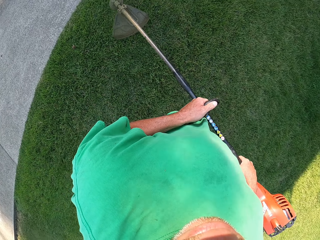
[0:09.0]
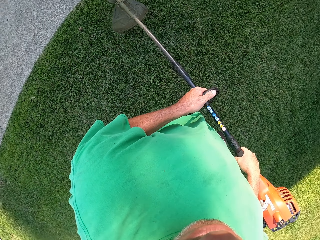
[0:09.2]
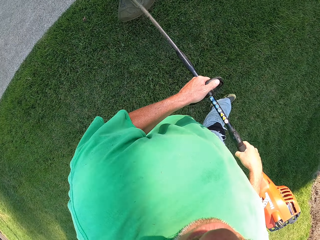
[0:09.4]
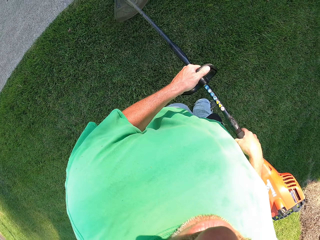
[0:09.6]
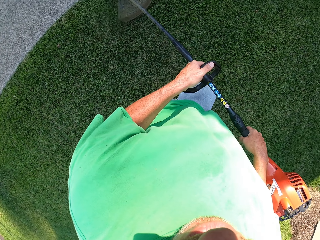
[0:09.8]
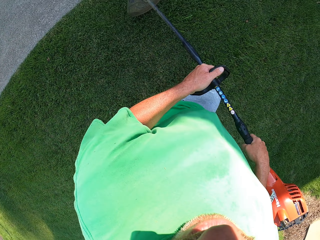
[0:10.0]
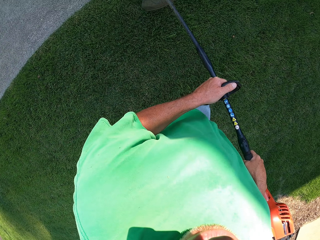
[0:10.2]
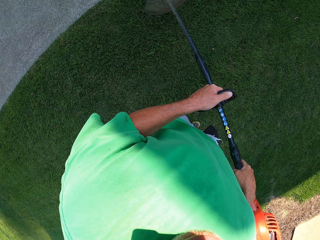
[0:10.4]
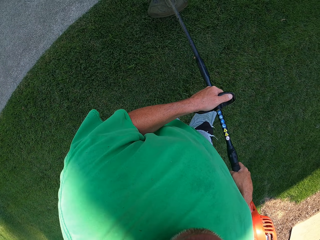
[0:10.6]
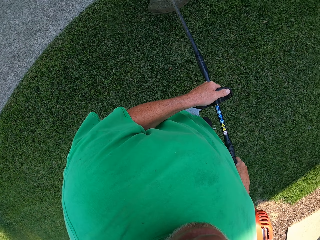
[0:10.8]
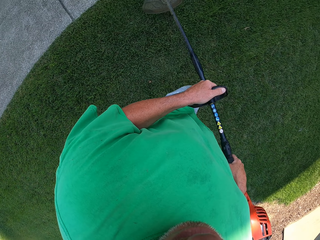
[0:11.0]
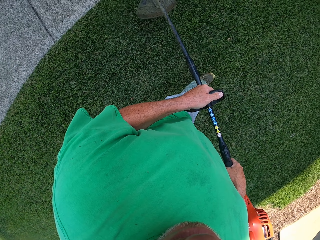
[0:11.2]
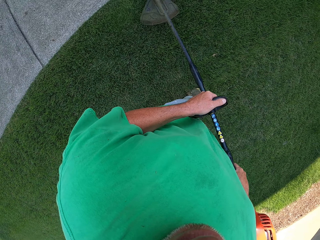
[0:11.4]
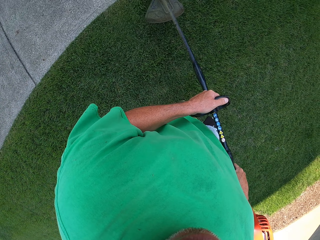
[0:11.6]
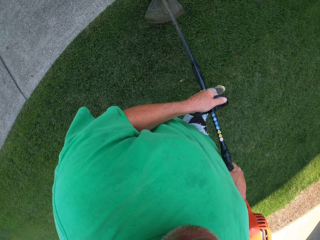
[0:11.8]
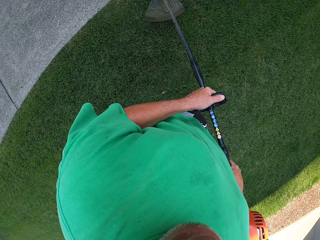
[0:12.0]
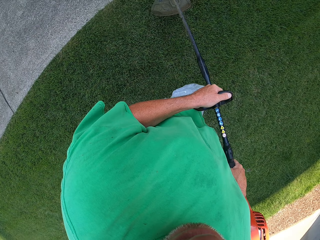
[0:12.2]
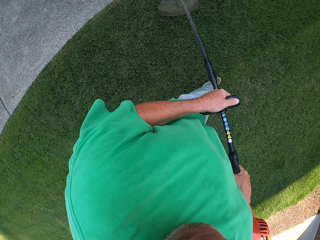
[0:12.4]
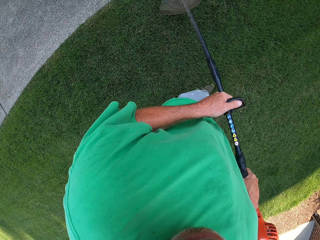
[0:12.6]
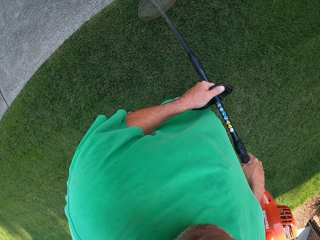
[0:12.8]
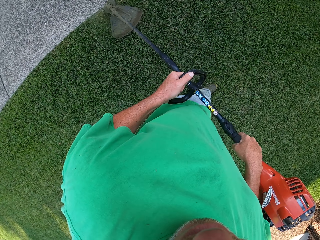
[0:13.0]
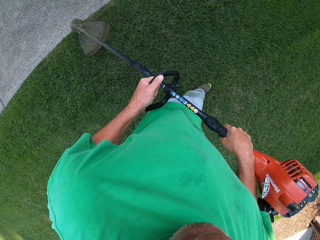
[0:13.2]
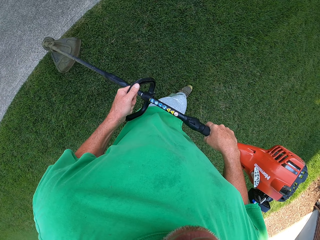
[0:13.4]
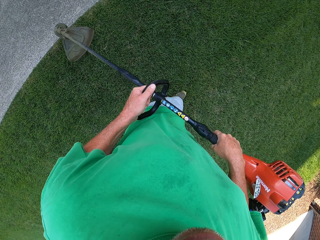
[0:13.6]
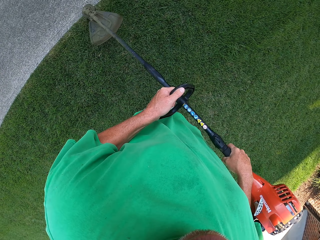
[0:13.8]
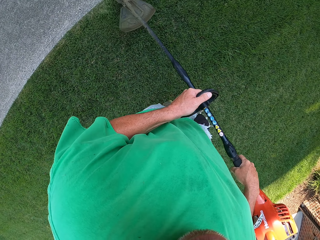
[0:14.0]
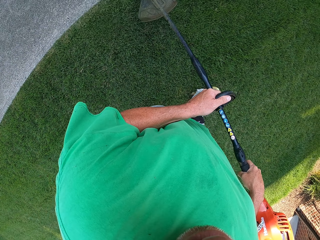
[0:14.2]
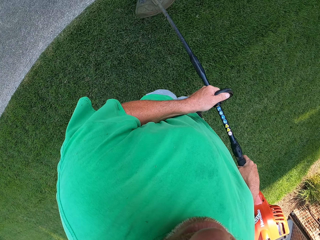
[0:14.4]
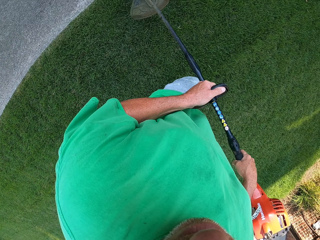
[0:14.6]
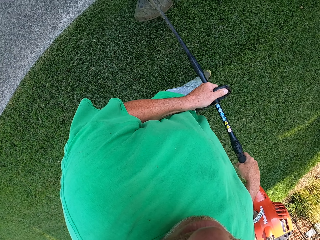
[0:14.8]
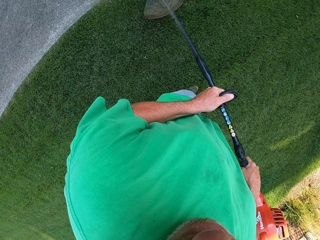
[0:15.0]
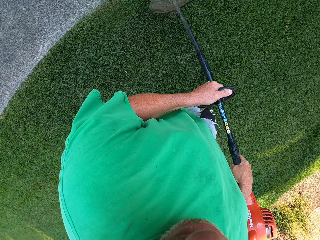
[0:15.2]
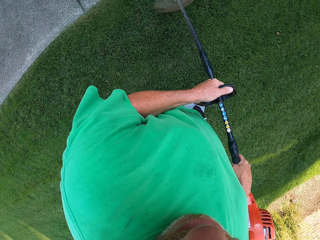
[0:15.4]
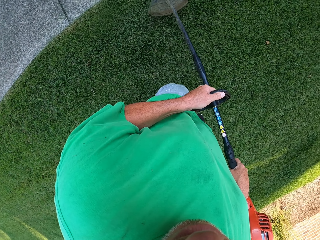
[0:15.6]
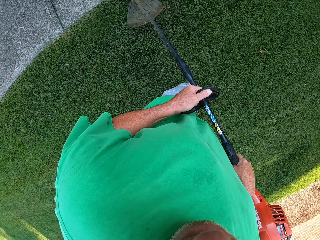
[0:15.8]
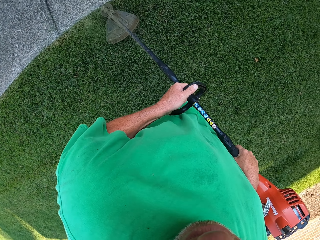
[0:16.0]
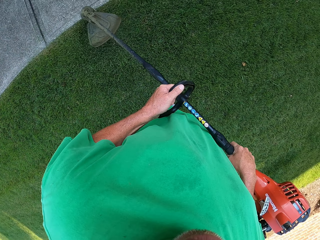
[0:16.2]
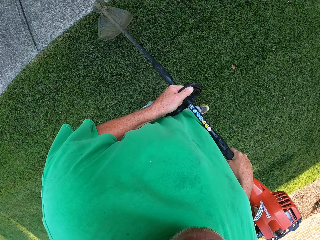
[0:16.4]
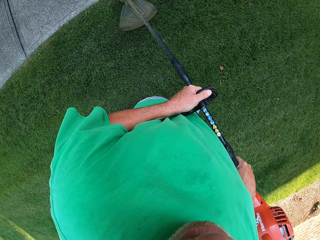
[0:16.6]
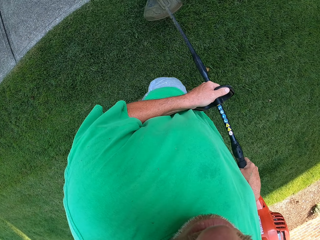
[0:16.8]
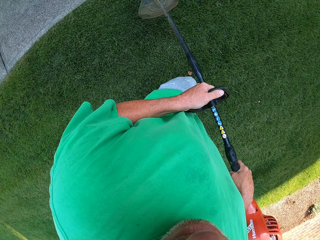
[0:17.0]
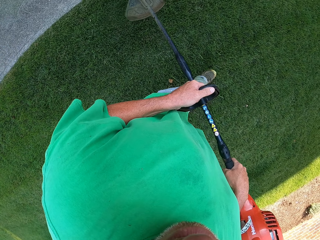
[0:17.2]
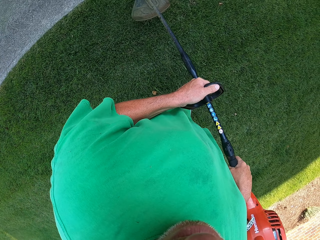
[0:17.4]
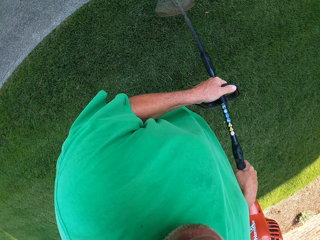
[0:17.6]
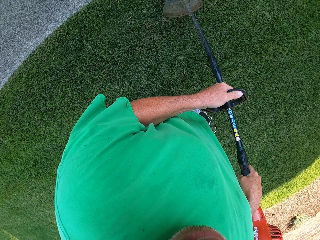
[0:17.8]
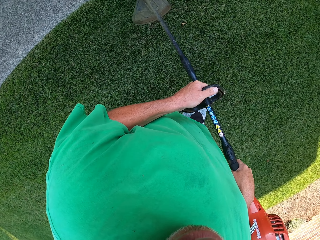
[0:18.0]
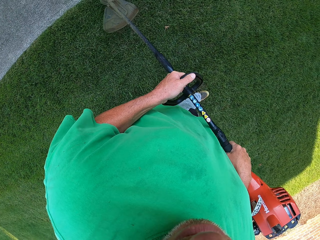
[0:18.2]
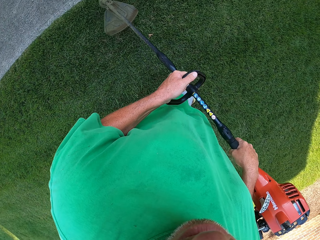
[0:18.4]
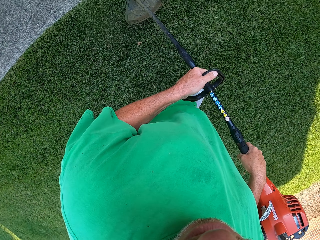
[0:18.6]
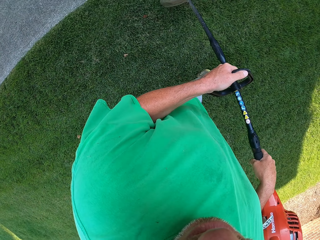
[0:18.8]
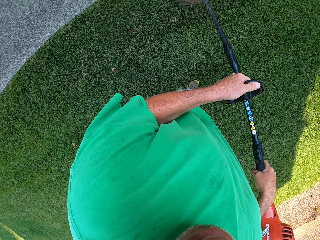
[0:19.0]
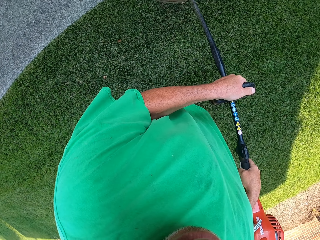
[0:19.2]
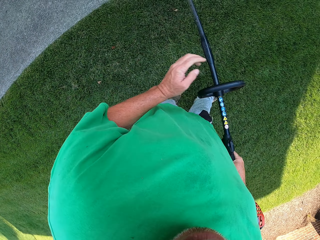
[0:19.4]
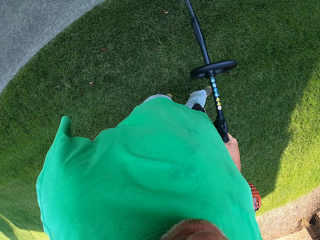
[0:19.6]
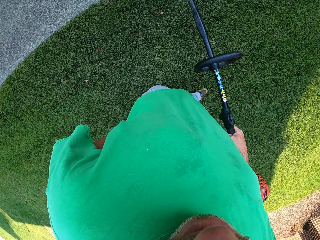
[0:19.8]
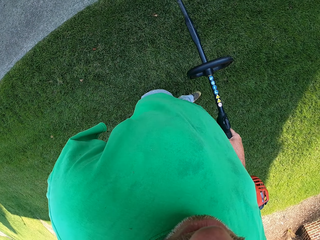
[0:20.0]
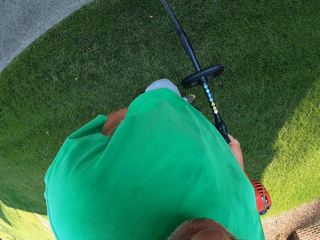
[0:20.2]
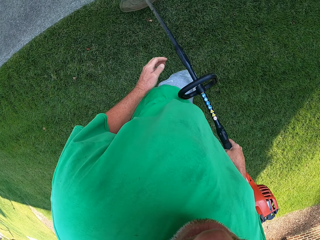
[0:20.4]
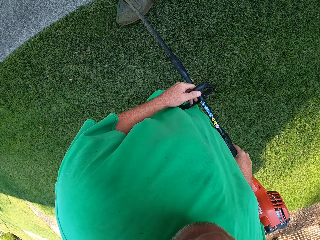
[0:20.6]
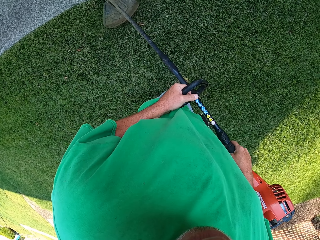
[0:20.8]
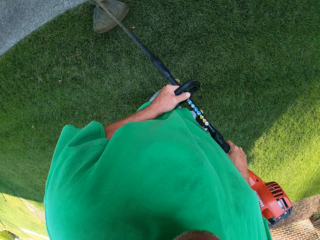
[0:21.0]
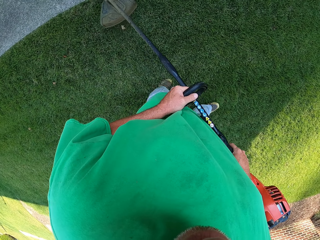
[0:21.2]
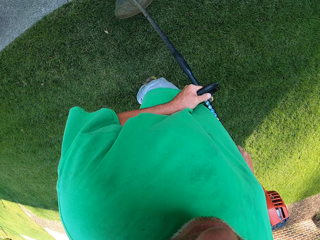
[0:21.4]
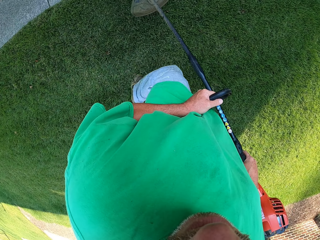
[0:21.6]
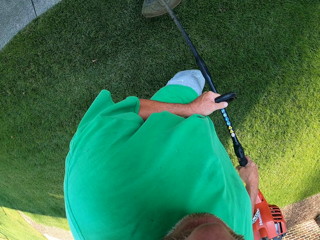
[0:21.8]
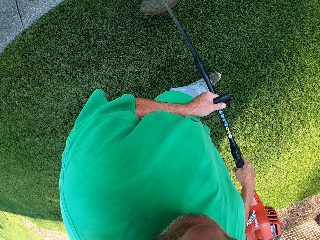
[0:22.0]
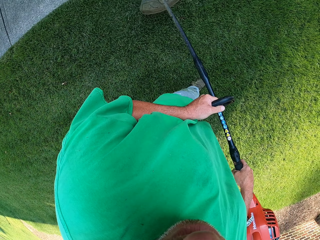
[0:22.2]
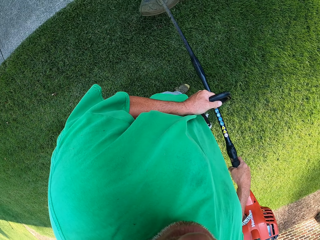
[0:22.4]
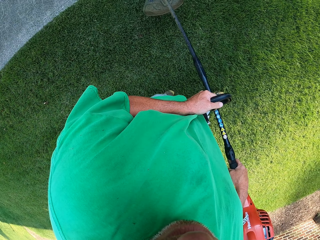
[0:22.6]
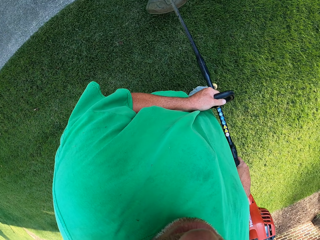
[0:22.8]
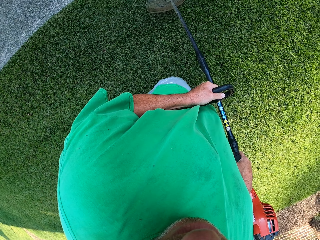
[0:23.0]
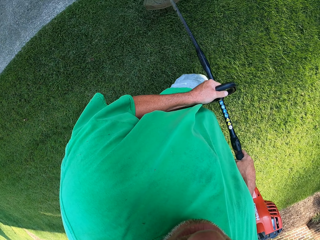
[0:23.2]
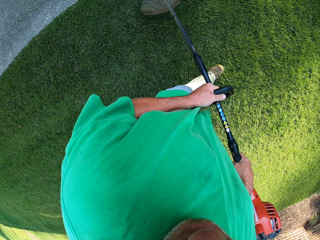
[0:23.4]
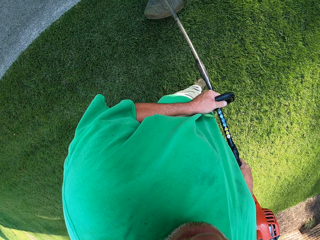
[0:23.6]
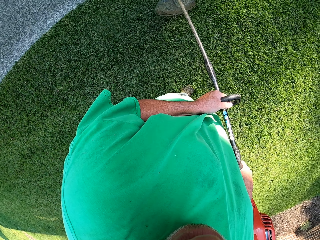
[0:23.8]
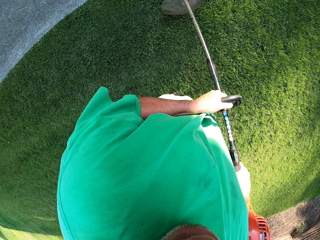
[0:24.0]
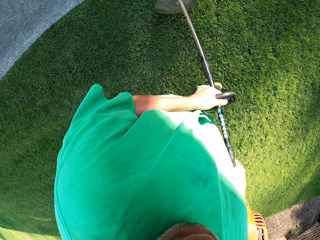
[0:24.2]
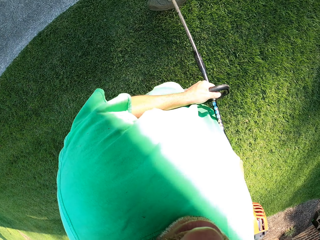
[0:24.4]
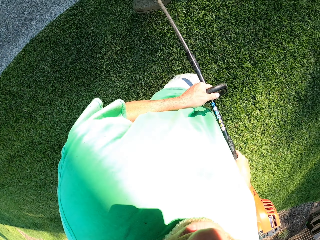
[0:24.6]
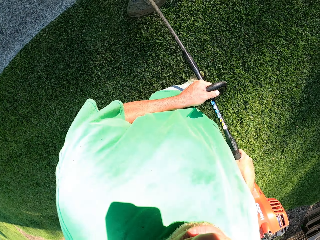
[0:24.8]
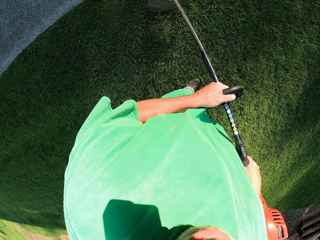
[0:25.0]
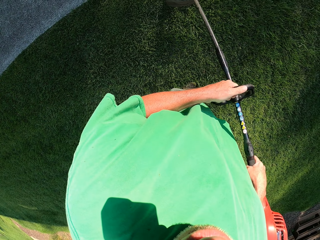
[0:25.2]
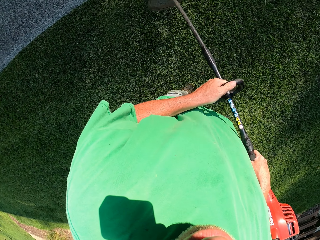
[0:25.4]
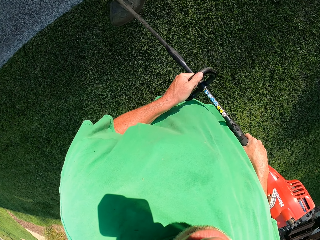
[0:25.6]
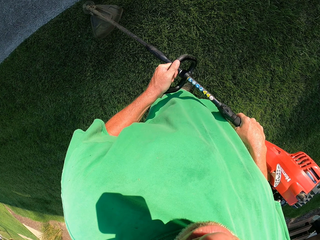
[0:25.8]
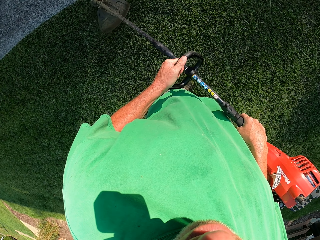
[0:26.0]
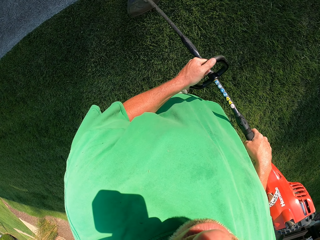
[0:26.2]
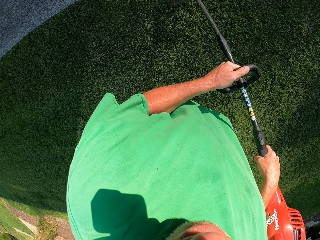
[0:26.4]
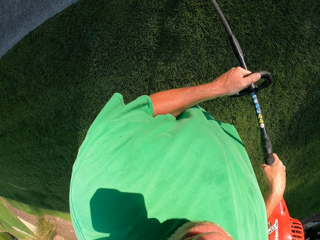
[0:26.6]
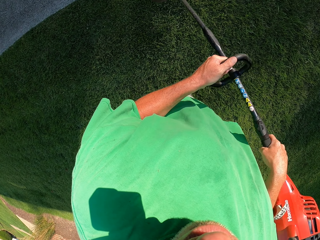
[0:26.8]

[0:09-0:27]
The camera wearer cuts the grass. He puts hands on his back. He holds the grass cutter and cuts the grass.

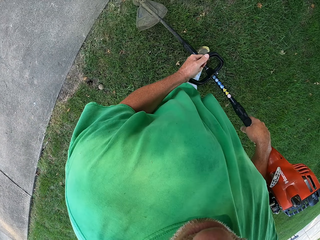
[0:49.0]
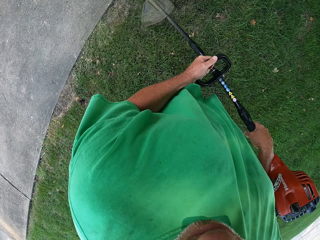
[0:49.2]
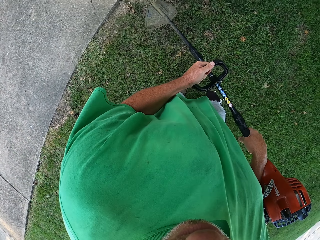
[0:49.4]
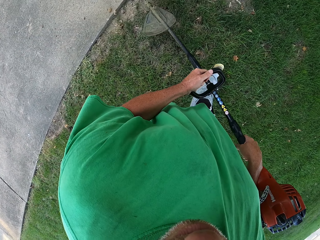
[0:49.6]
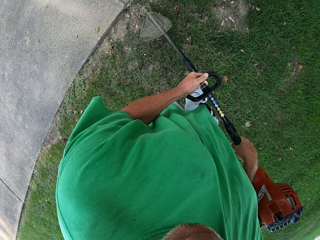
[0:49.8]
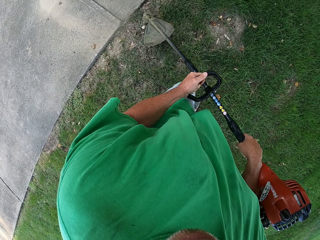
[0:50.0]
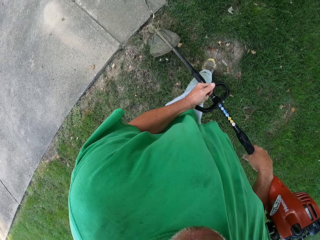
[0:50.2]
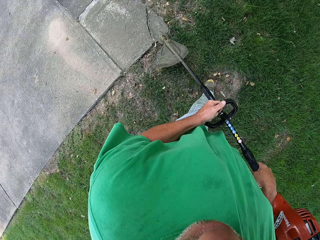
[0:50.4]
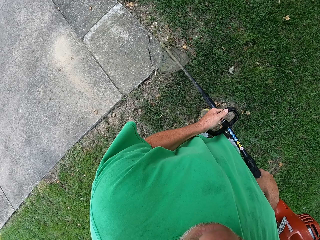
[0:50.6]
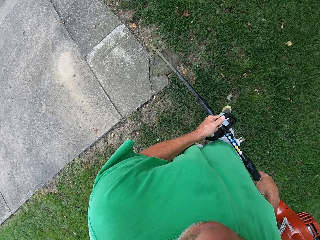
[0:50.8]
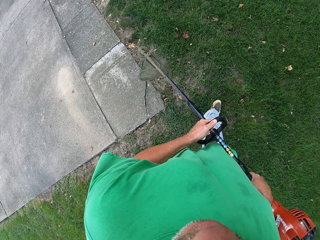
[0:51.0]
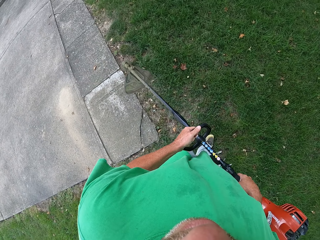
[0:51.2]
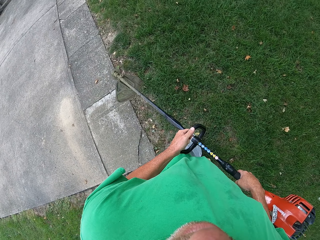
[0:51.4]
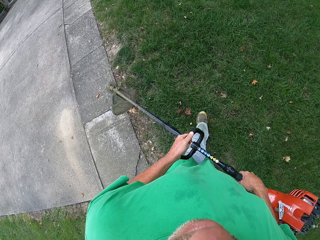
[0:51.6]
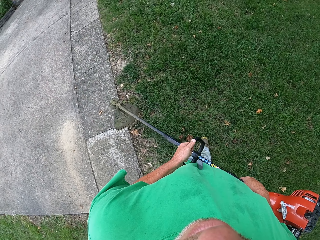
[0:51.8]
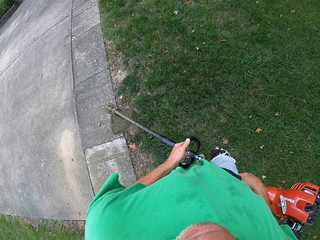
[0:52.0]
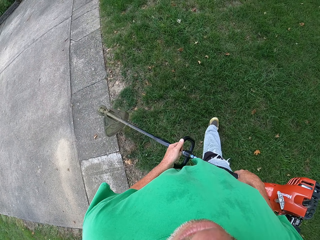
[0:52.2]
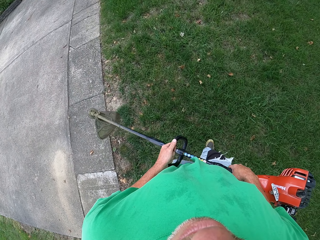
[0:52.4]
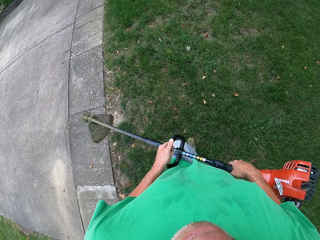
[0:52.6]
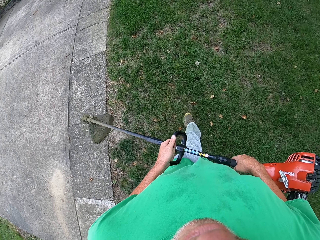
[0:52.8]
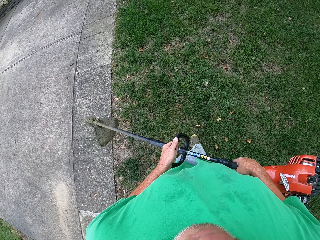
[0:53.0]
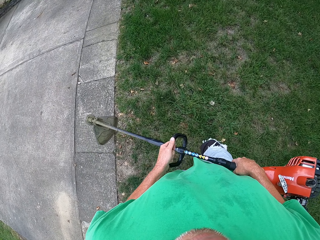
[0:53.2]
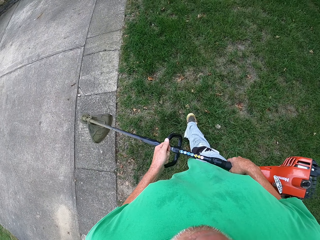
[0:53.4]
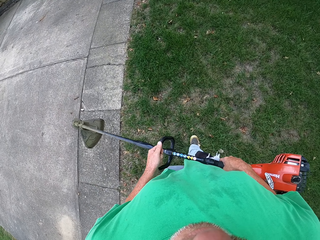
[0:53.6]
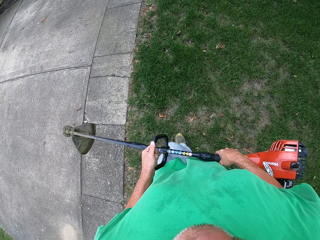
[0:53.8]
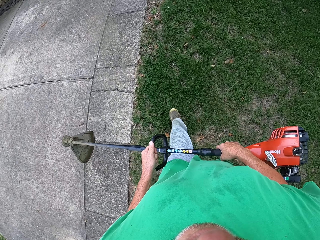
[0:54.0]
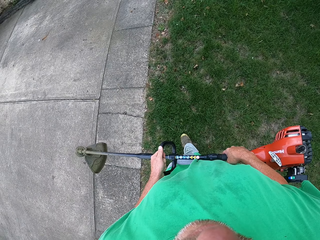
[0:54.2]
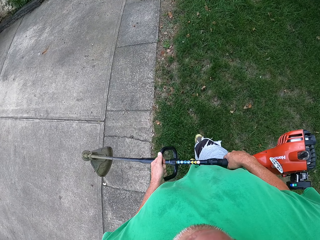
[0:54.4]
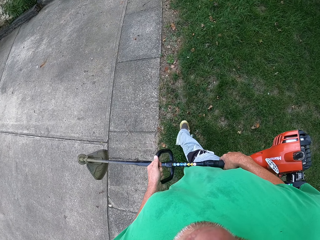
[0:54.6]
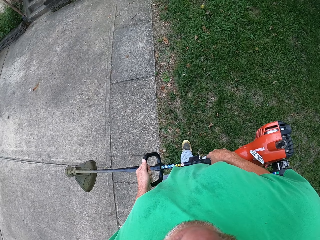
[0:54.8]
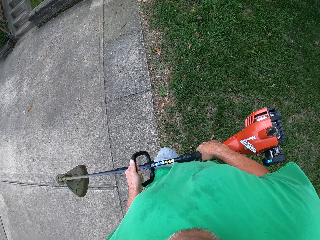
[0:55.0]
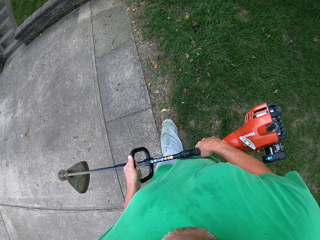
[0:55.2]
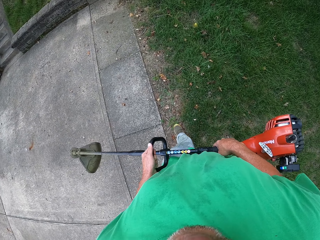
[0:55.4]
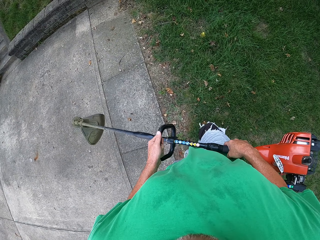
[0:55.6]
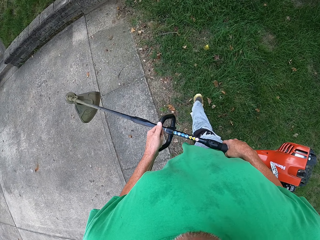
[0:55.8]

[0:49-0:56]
The camera wearer lifts the grass cutter. They walk to the other side and walk around the compound.
